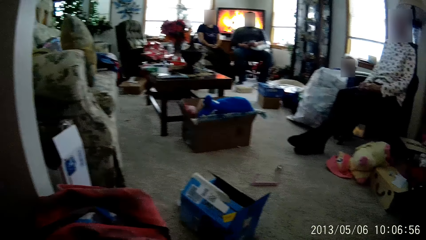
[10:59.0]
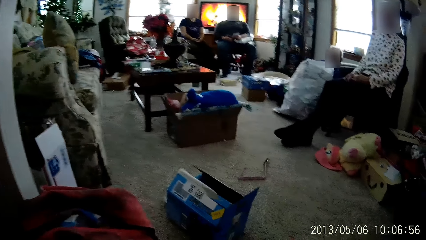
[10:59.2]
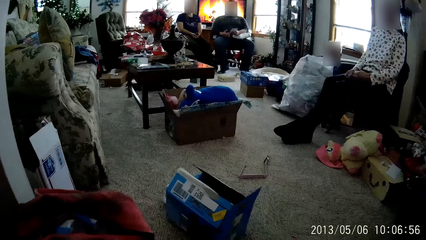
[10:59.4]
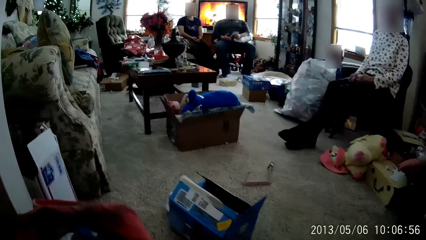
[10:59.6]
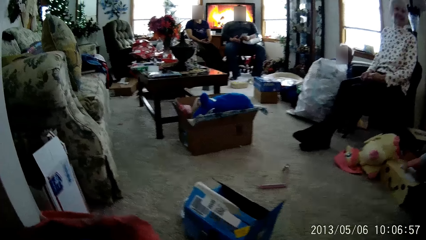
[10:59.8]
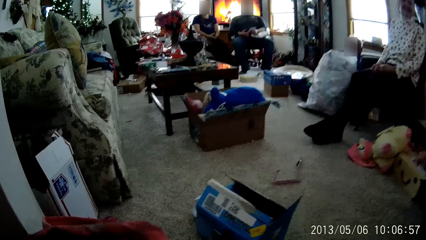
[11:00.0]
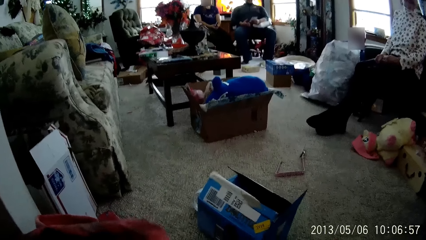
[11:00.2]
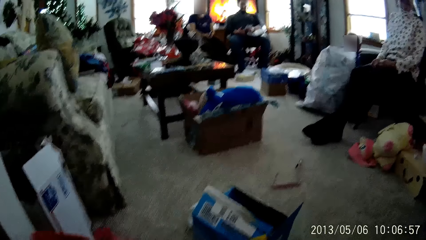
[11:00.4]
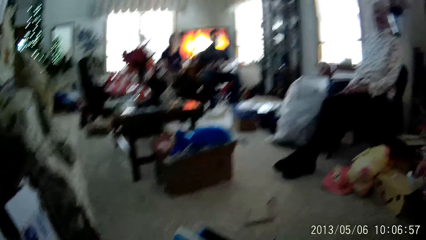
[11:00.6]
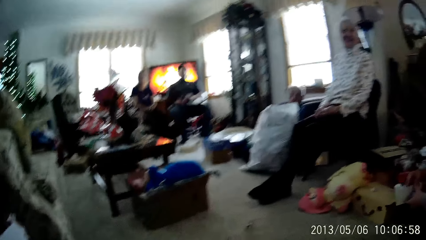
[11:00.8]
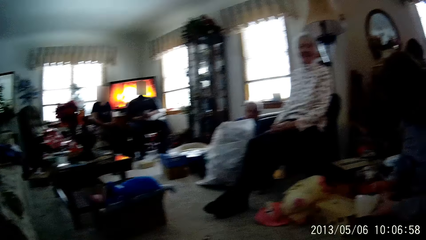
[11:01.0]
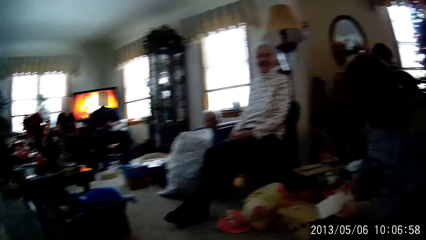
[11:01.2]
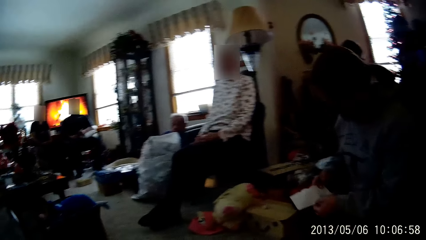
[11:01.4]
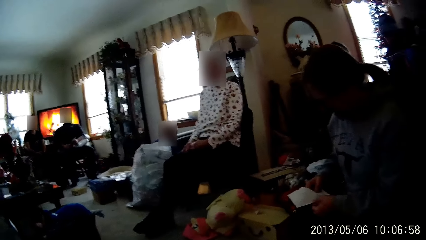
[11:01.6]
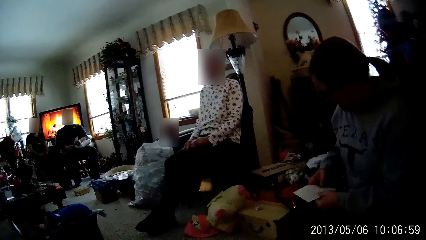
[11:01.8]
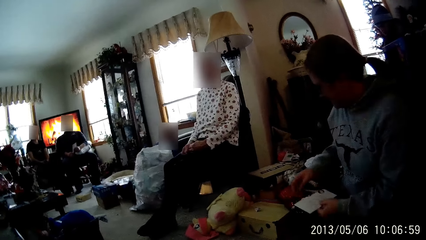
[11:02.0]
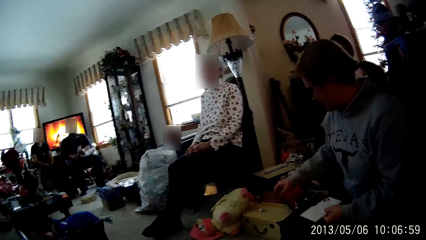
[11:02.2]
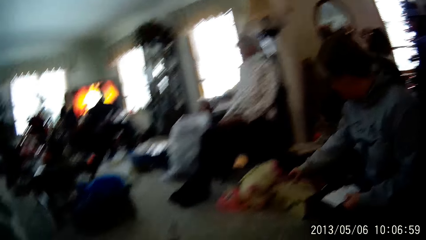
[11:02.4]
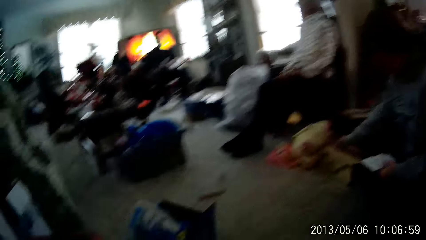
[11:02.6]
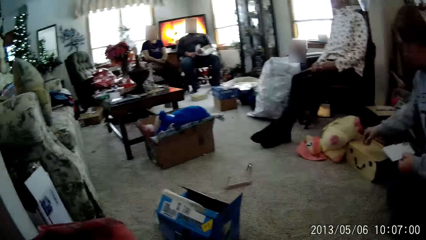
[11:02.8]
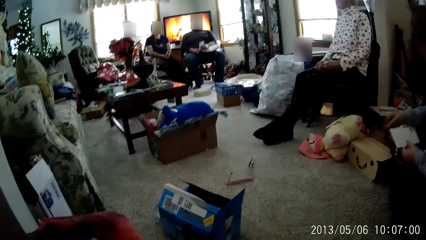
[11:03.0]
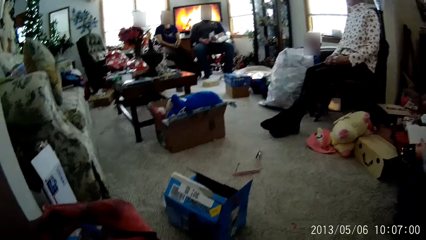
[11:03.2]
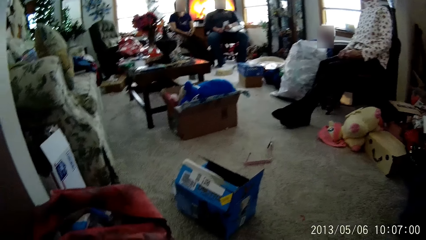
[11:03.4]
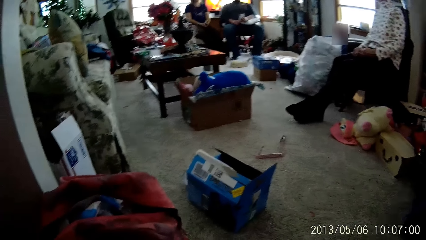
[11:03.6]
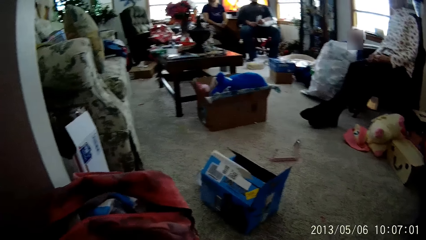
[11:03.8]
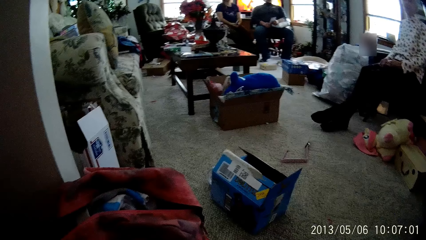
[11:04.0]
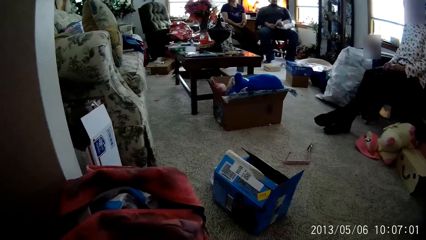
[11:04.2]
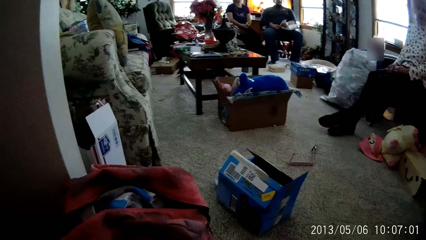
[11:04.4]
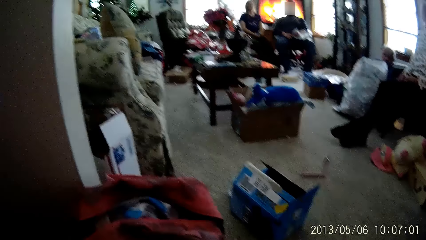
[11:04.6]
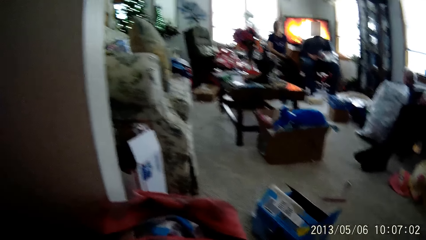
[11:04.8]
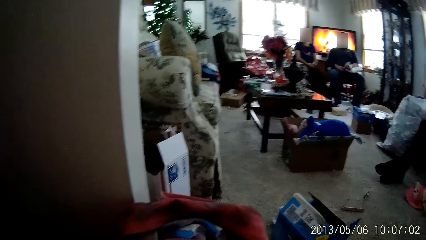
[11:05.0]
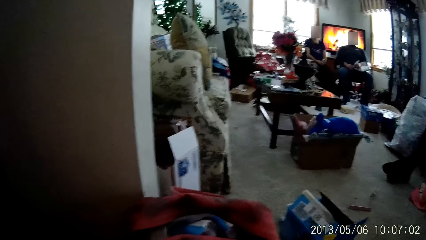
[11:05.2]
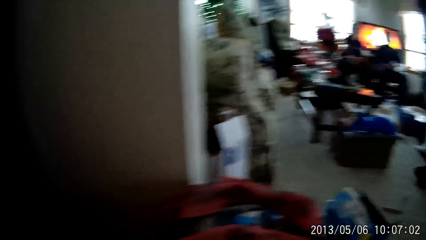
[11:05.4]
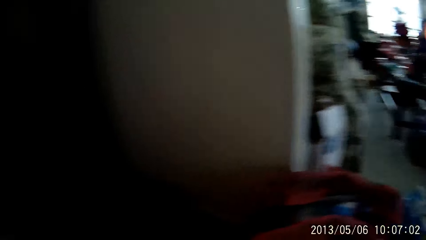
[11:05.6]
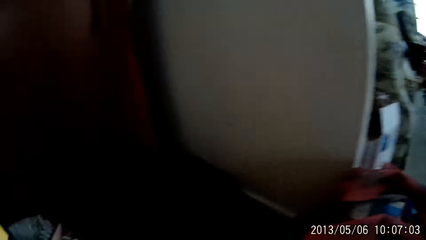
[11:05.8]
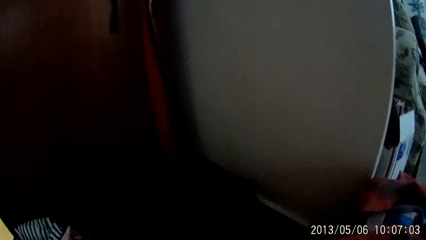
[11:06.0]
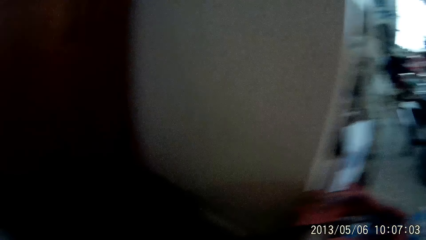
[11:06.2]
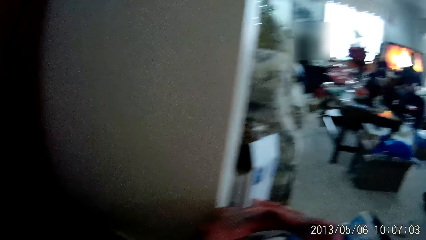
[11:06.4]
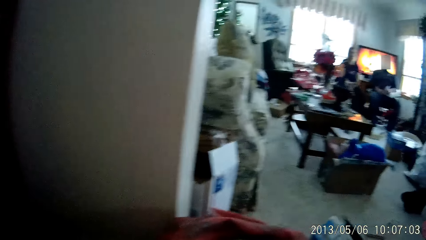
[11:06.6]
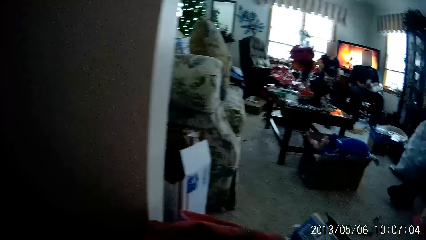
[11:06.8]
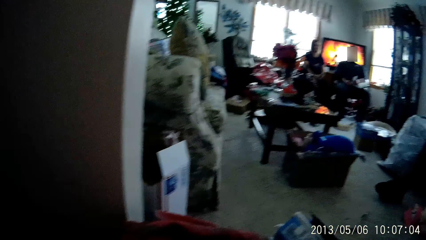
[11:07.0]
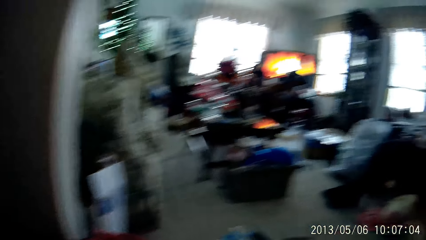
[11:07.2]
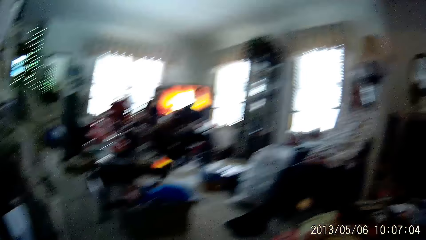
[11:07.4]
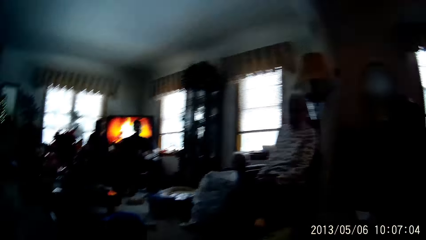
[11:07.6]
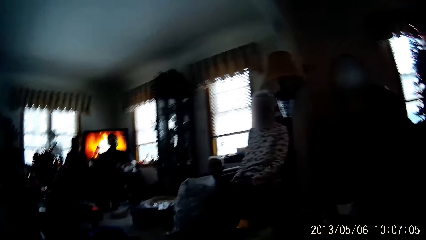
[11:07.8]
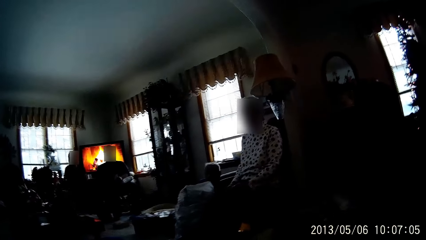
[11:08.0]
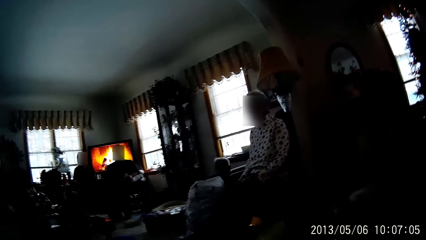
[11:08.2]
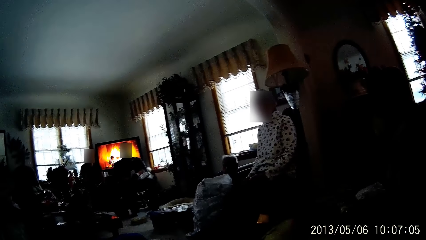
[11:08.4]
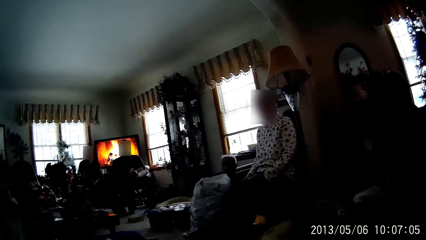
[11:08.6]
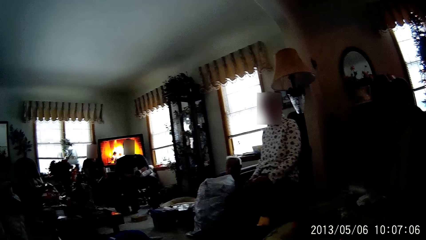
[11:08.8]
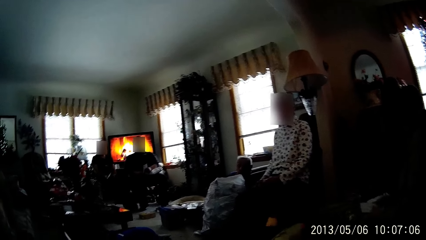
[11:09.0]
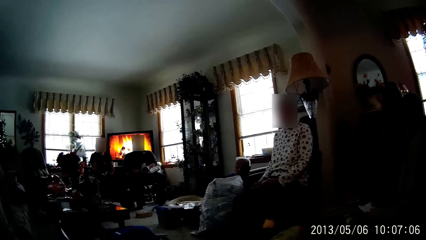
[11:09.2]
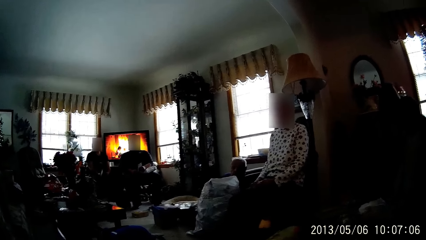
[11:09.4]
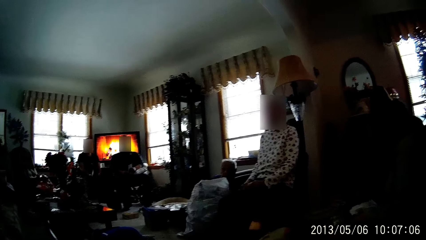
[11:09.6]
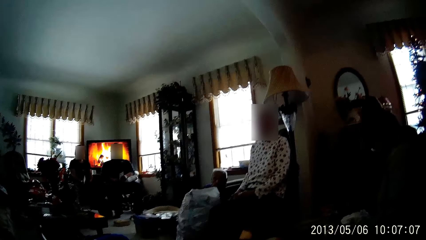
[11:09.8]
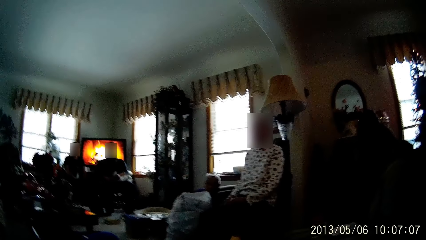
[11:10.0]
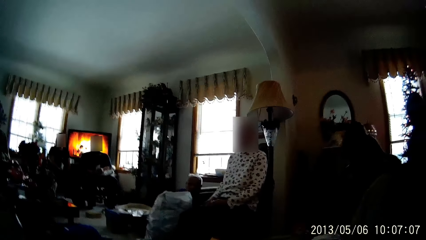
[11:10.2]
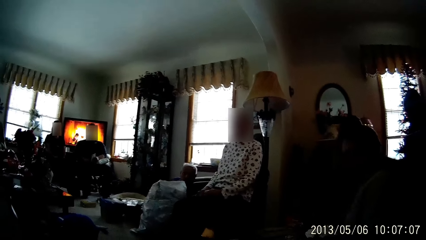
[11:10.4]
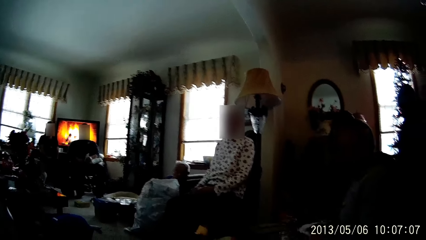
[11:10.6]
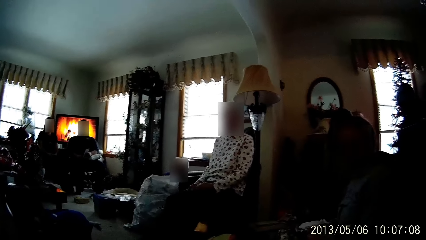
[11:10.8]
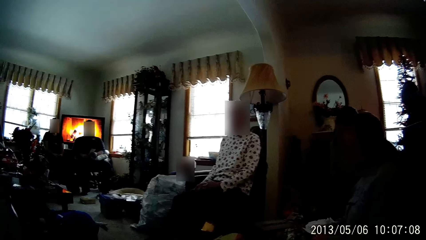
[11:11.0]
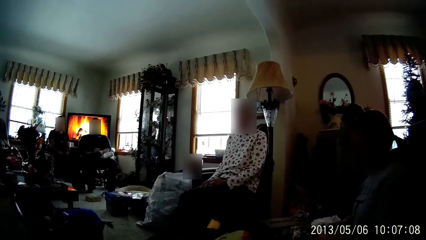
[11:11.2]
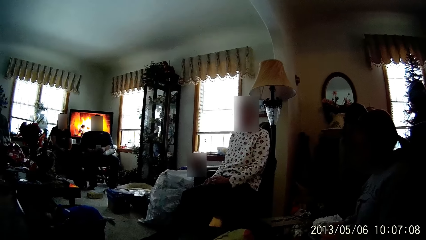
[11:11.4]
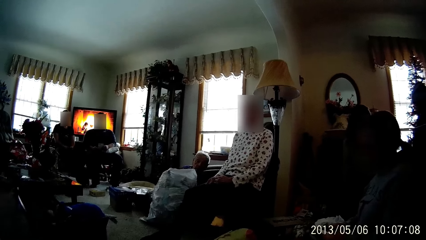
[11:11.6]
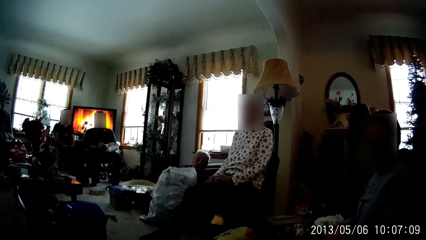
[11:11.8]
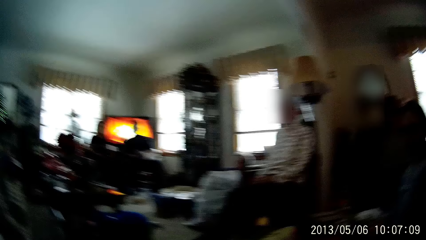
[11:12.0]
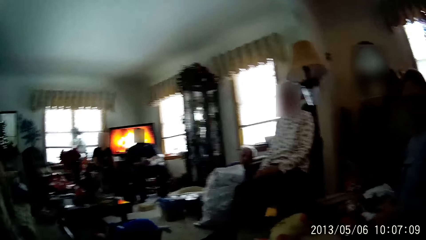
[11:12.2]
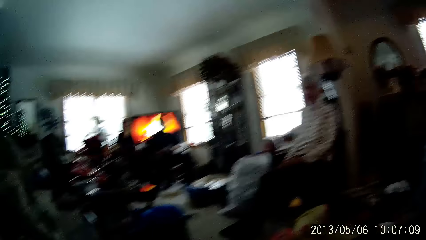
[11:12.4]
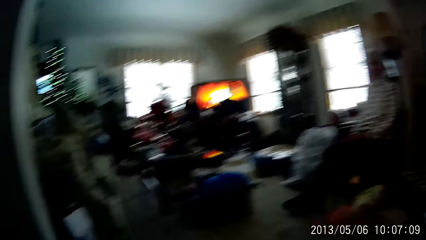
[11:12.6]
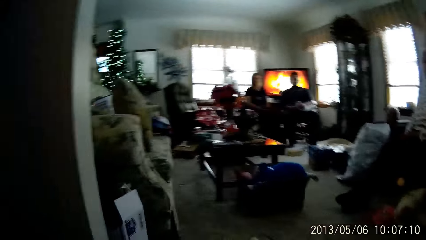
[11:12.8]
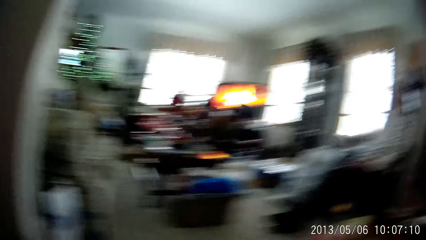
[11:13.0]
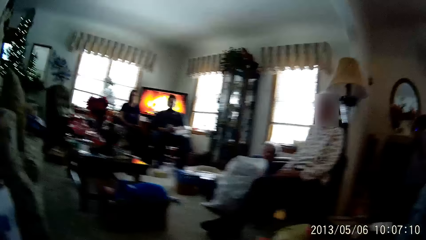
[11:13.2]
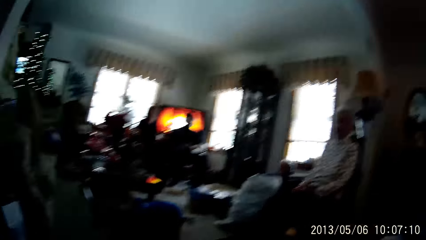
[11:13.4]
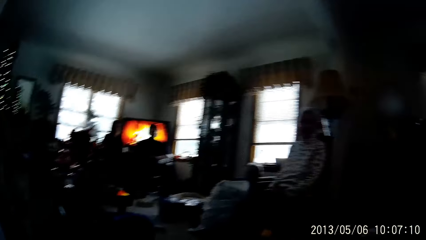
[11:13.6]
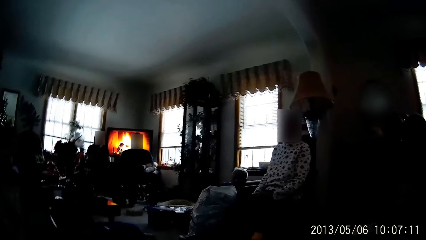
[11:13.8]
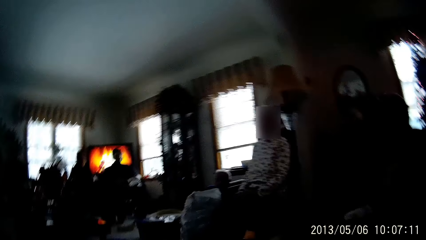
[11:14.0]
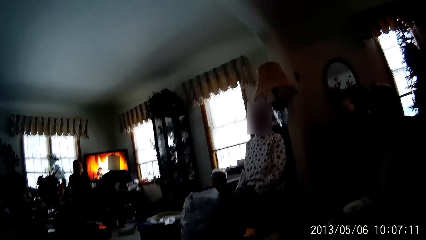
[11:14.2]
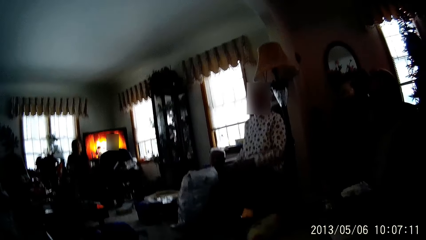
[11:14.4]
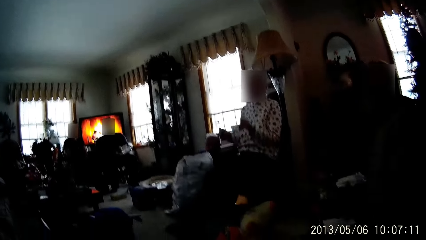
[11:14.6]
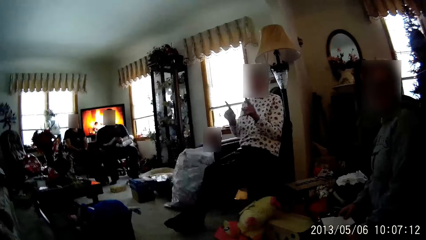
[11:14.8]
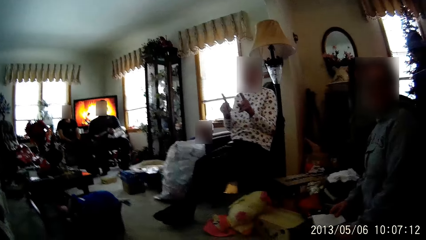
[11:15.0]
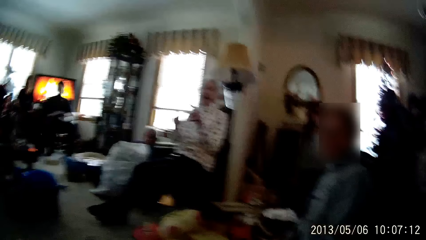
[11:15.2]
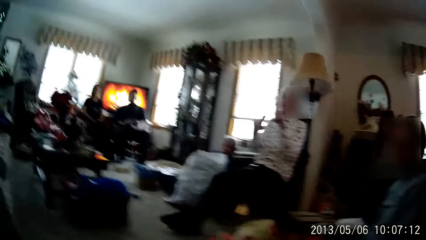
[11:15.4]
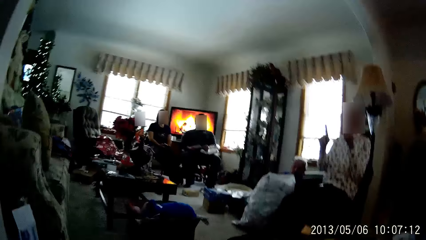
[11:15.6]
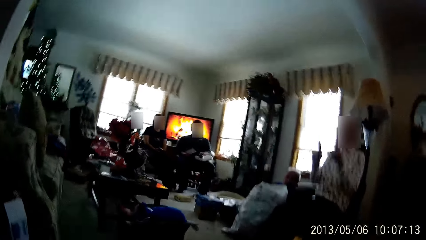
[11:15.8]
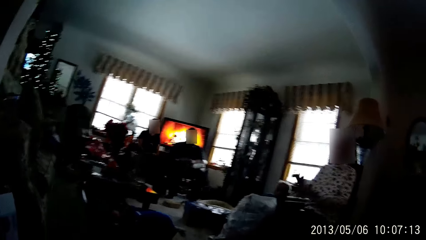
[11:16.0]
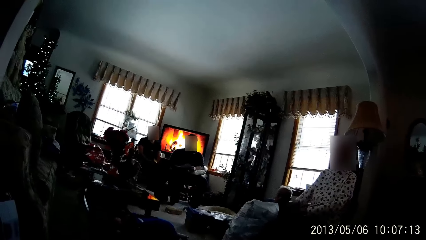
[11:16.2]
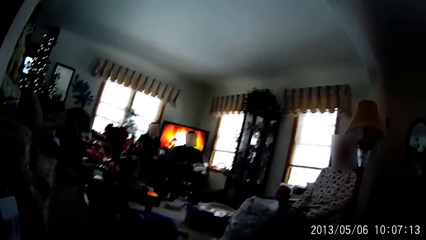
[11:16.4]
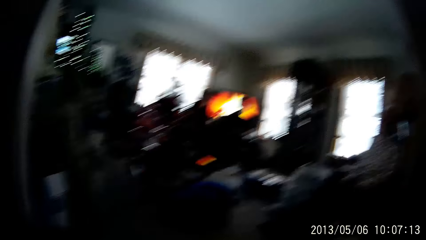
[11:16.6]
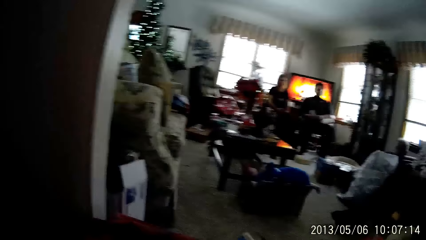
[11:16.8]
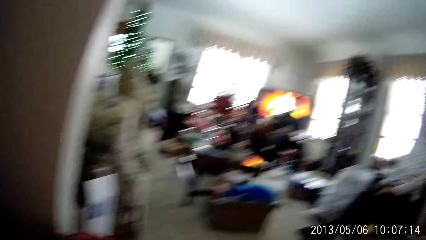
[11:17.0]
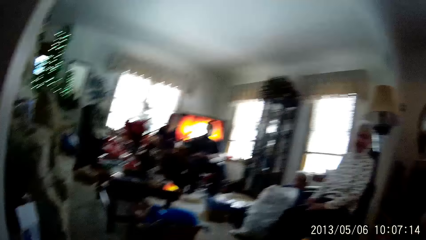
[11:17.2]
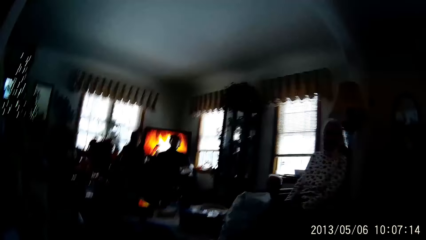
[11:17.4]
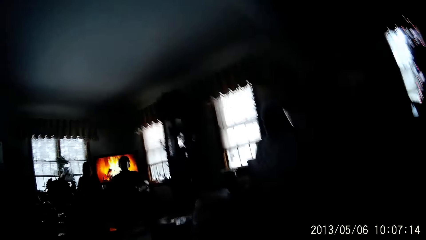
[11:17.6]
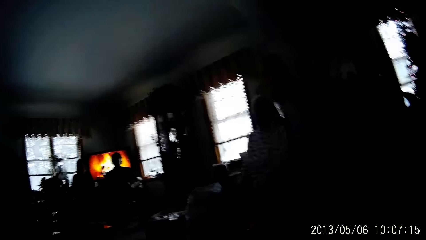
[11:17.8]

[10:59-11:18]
A woman picks up a white paper from a brown carton on the floor with her right hand. The woman picks up an eraser from the brown carton on the floor with her right hand. Another woman points the index finger of both hands upwards.
